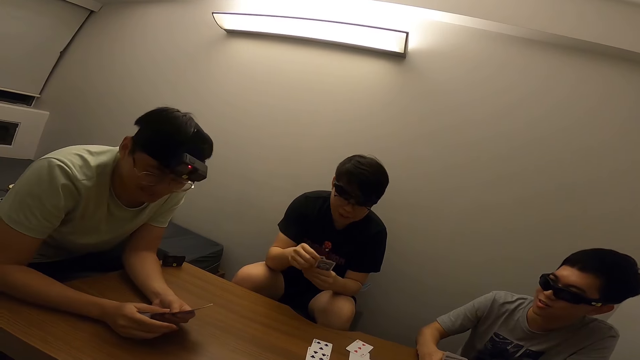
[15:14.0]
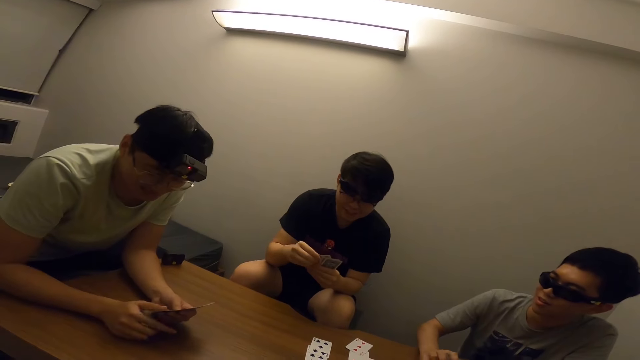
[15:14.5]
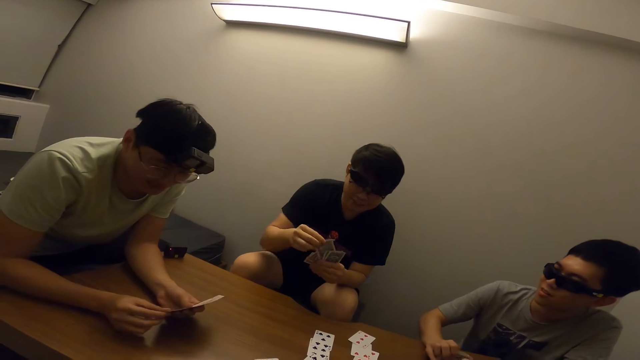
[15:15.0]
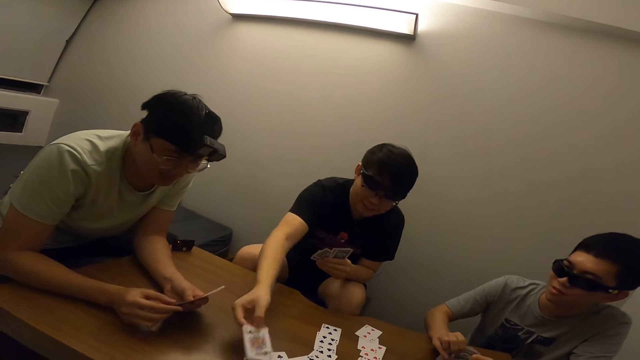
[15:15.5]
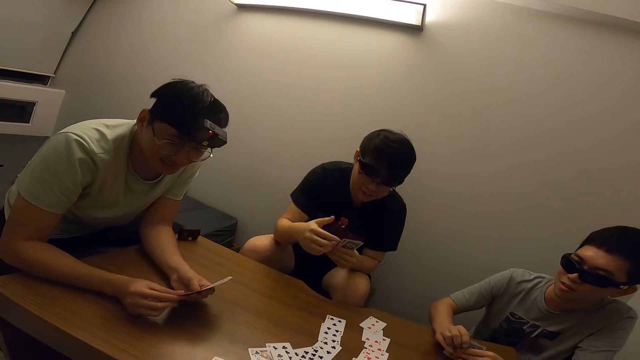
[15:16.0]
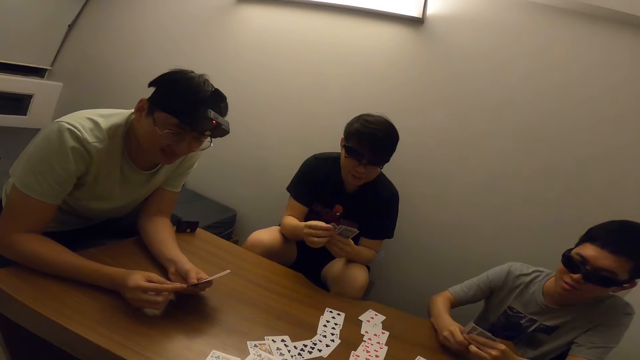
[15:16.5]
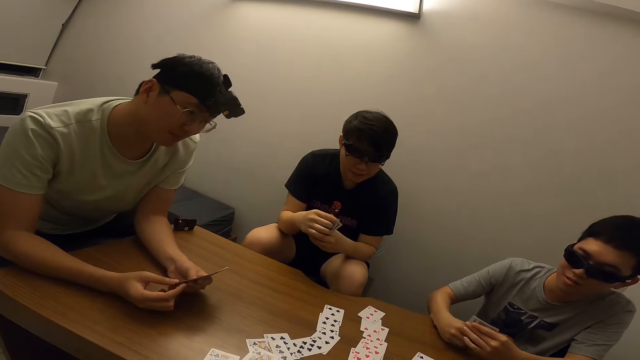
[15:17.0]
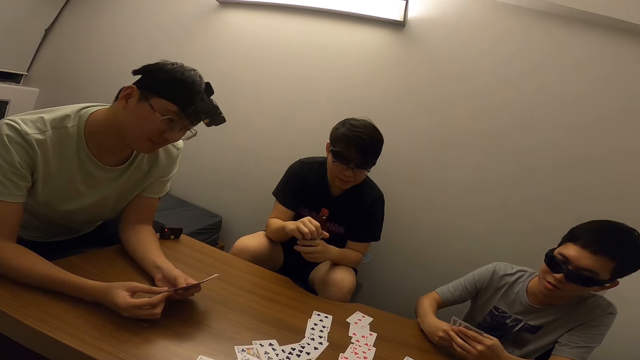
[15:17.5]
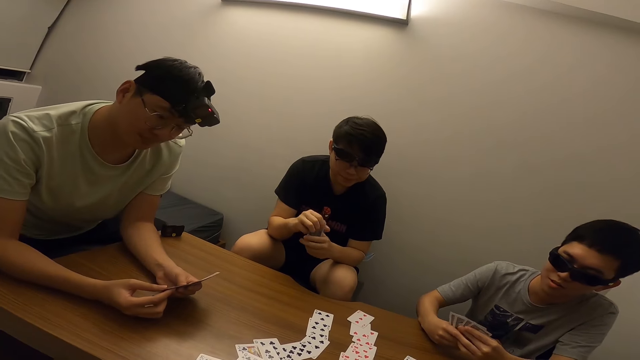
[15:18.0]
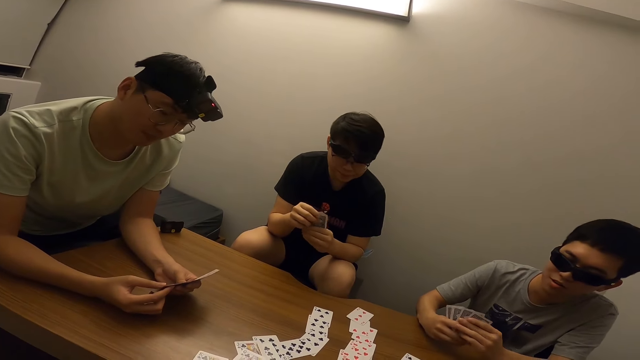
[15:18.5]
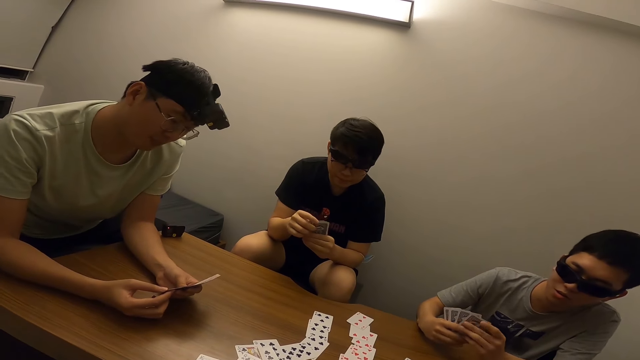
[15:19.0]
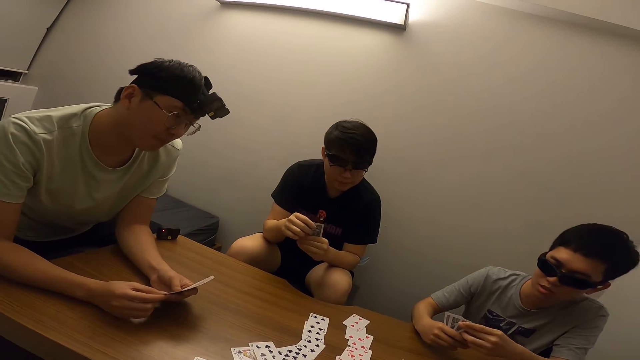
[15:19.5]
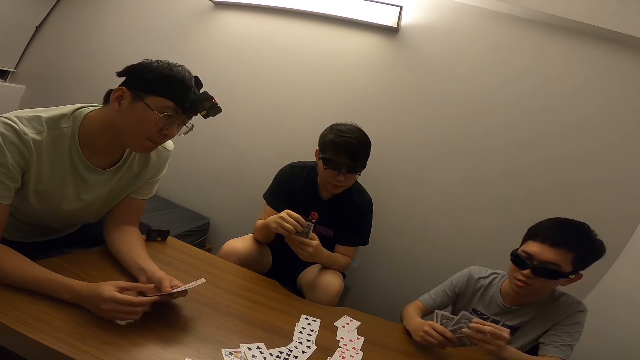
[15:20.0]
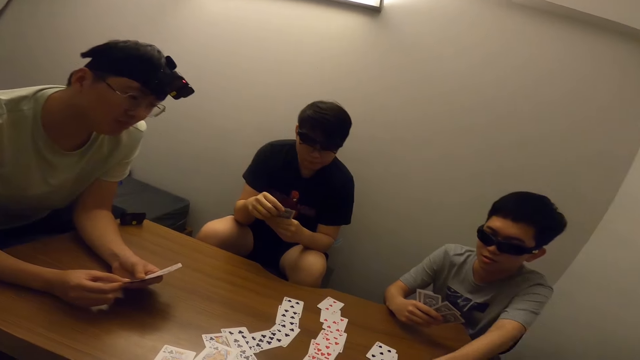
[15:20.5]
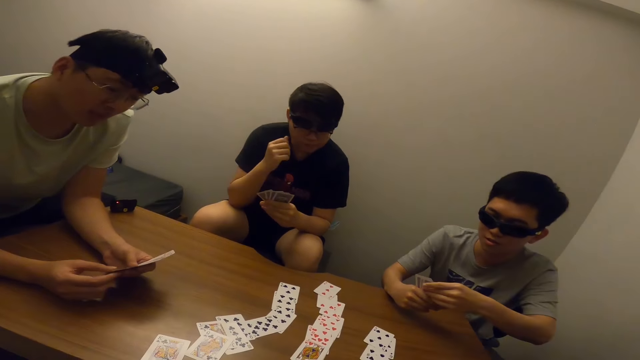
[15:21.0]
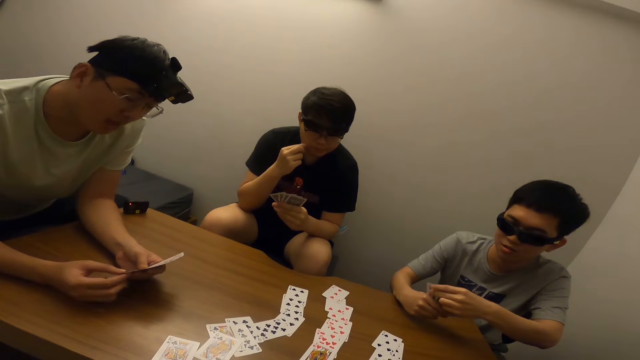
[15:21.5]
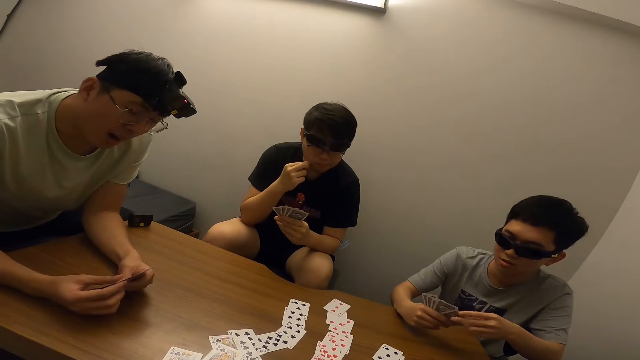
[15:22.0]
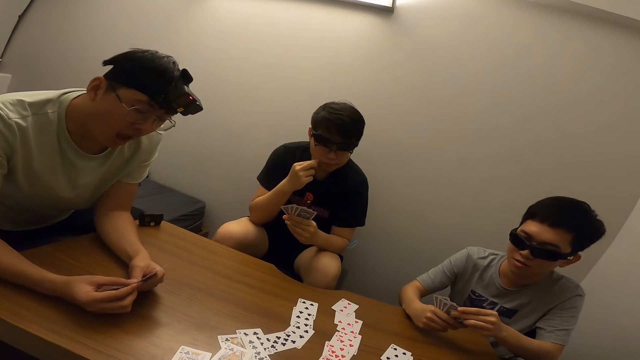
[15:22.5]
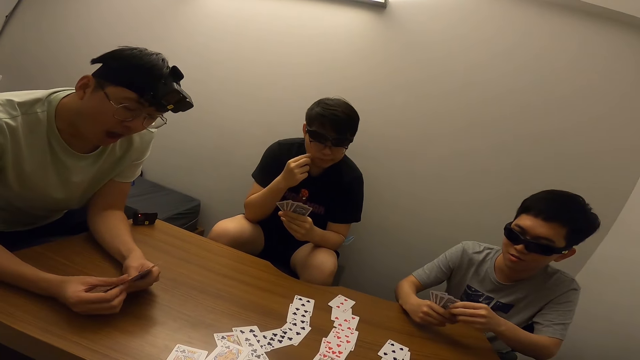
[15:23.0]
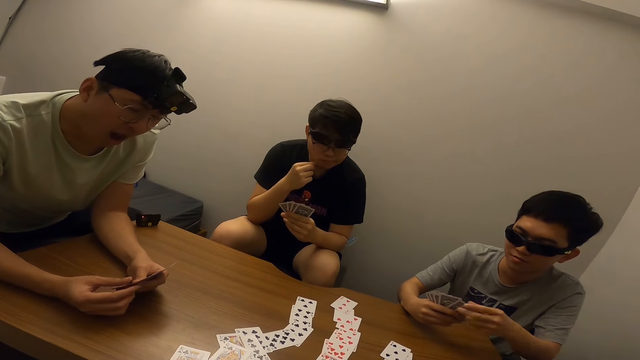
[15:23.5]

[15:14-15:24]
A man interacts with another man. The first man interacts with a third man. The first man points his right hand at the third man. The first man places a card on the table with his right hand. Someone draws a card on the table. The second man places a card on the table with his left hand. A person draws a card on the table. The first man scratches his face with his right hand. The third man yawns.

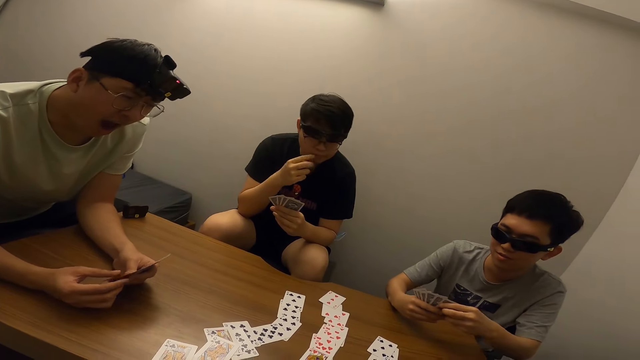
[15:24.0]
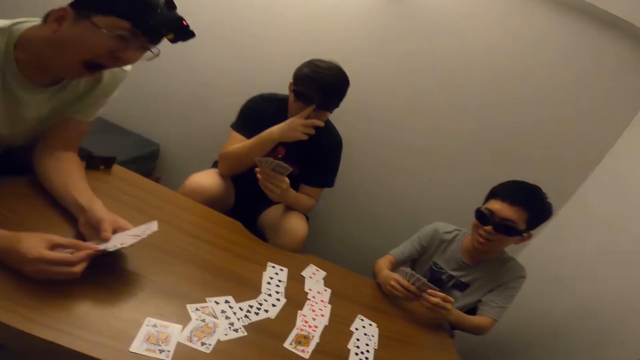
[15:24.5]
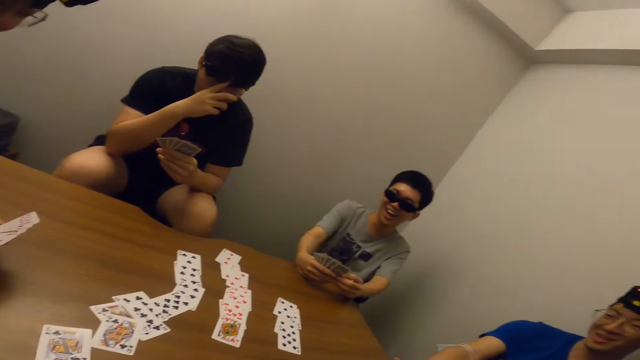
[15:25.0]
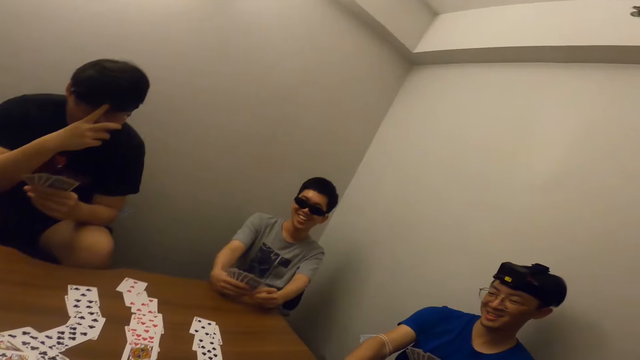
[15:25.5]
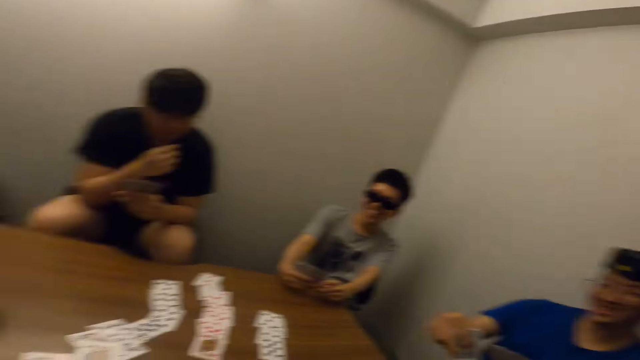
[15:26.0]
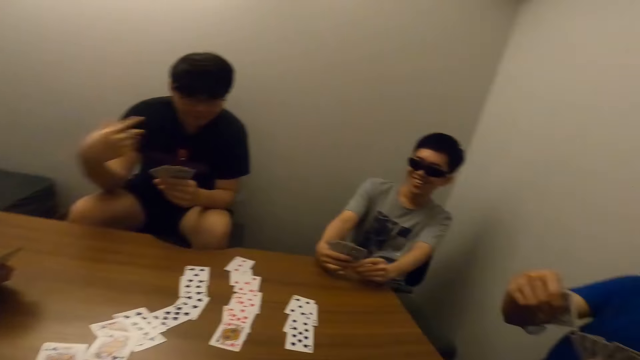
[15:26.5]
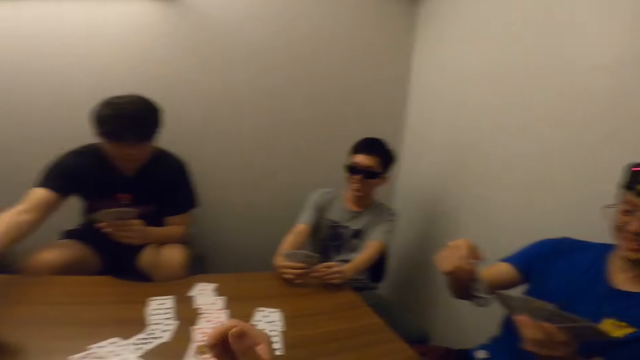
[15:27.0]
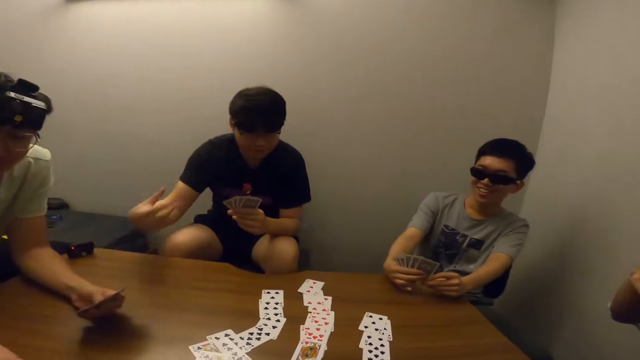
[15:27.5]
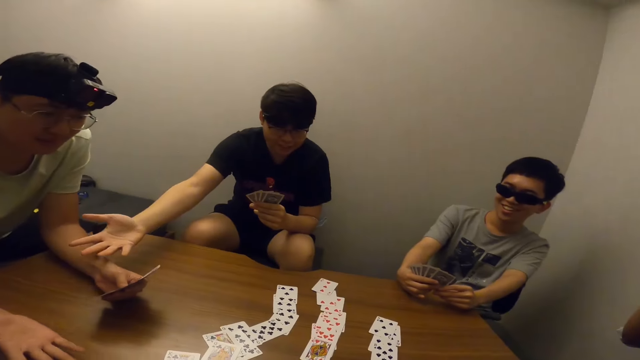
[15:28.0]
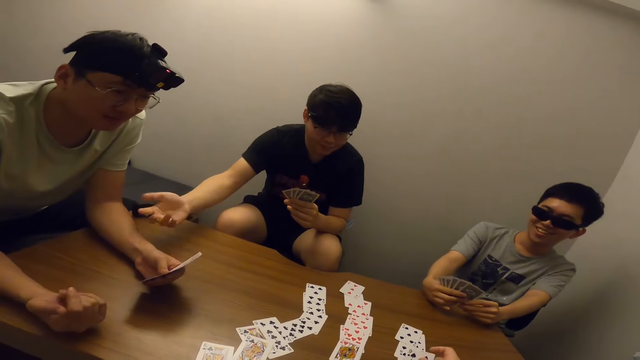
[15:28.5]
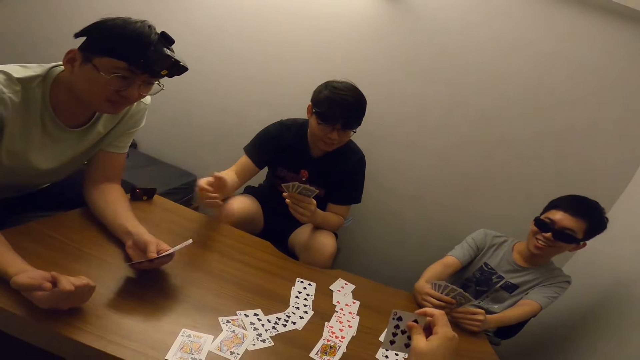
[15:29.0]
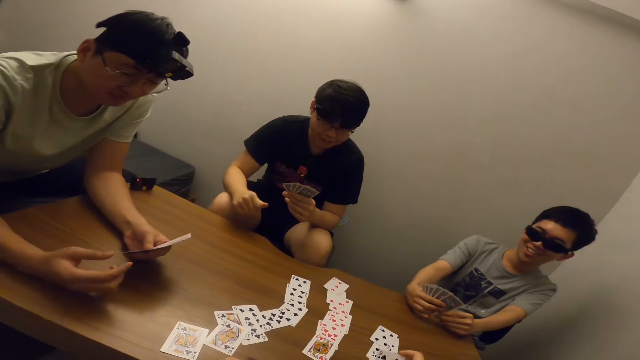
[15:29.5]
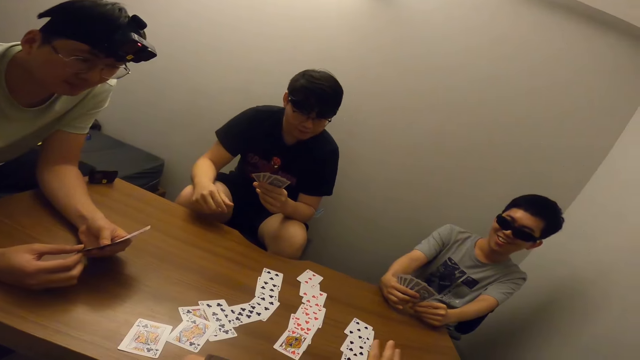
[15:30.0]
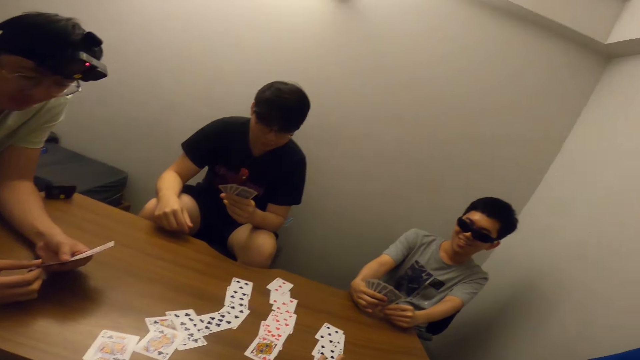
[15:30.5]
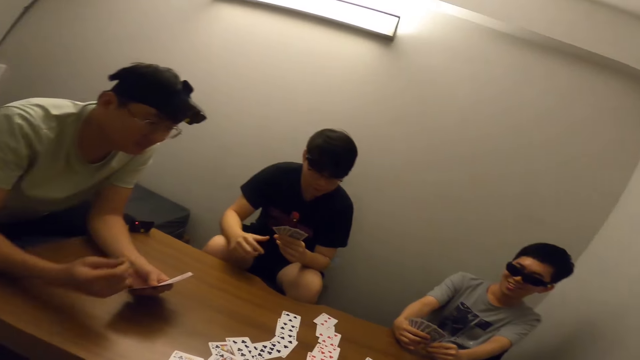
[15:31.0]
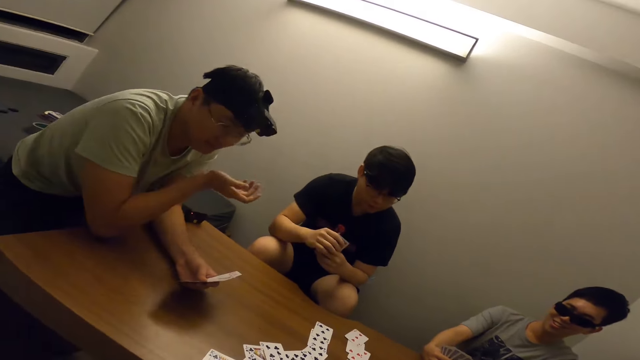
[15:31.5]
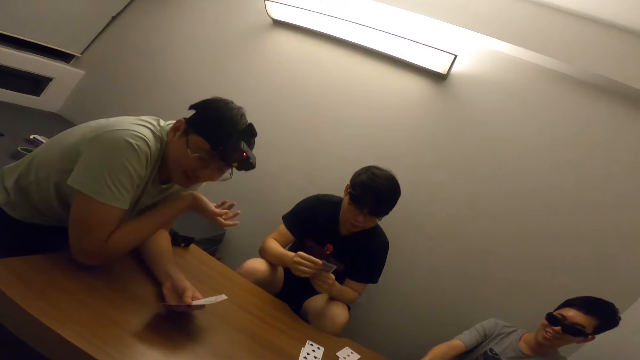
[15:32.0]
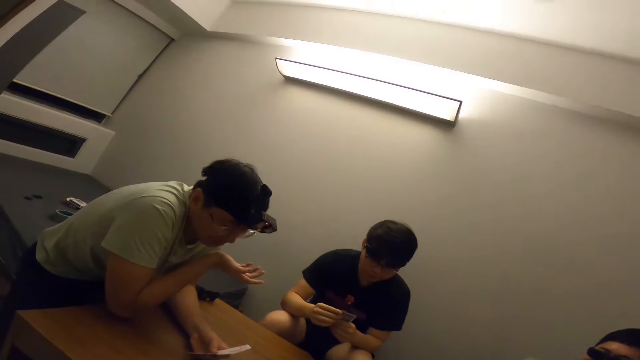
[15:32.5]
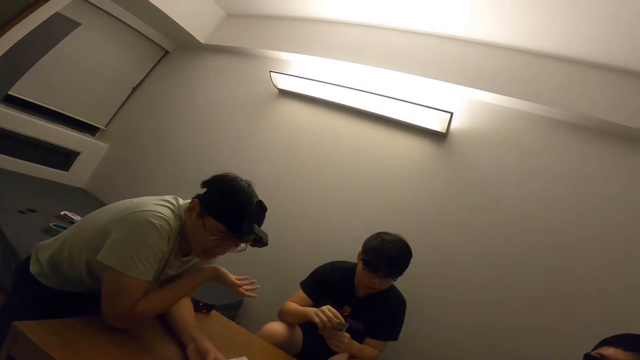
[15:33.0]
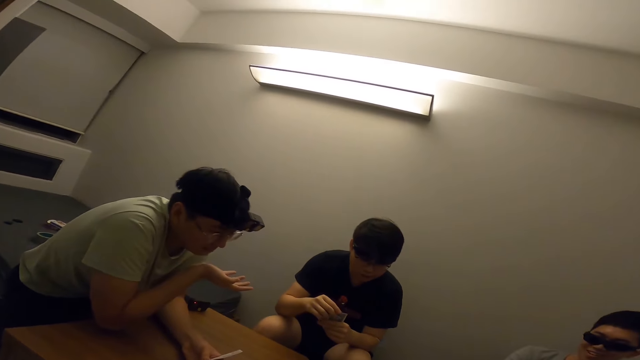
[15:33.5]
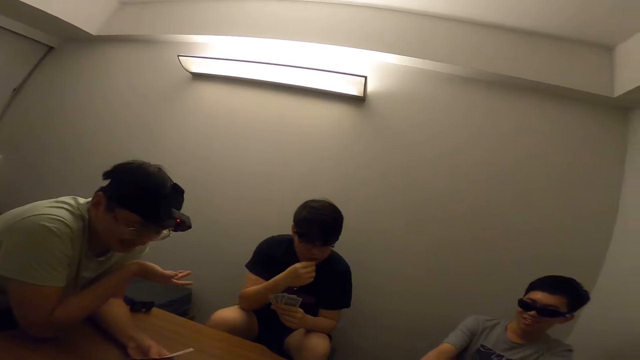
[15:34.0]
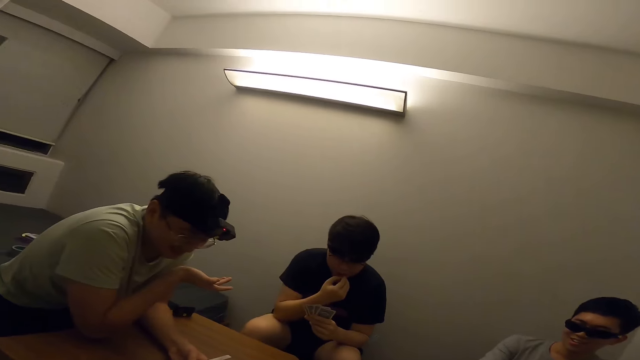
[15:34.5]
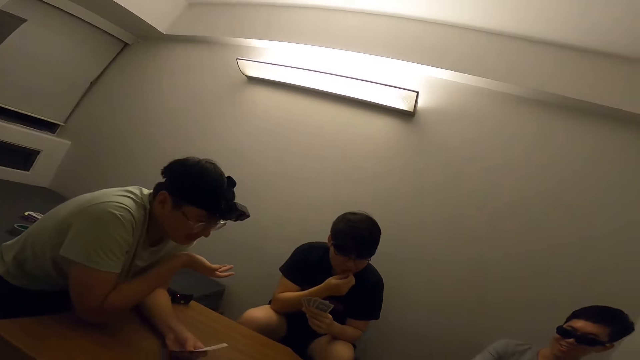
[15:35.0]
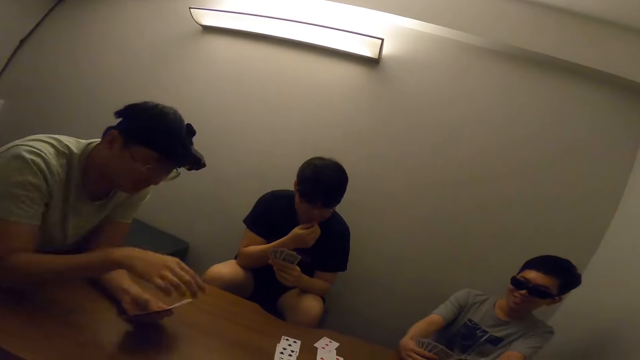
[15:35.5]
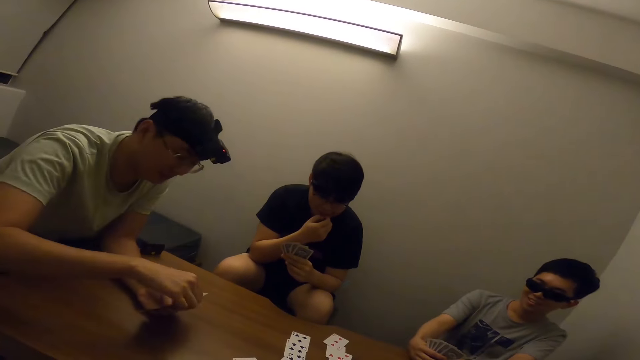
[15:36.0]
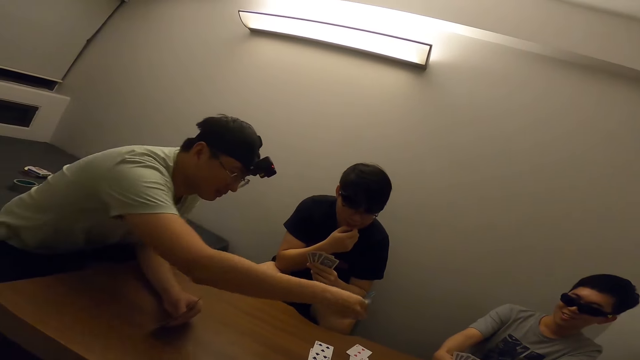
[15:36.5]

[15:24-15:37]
A man touches his eyeglass with his right hand. Another man laughs. A third man laughs. The first man gesticulates with his right hand. Someone stretches his hand towards a person. The camera wearer places a card on the table with his right hand. Another person draws a card. The first man touches his mouth with his right hand.
